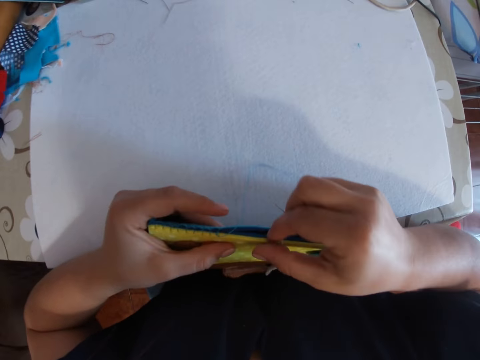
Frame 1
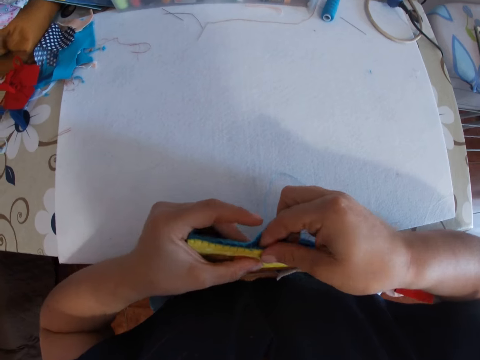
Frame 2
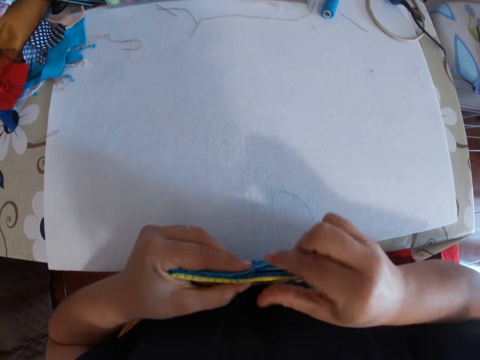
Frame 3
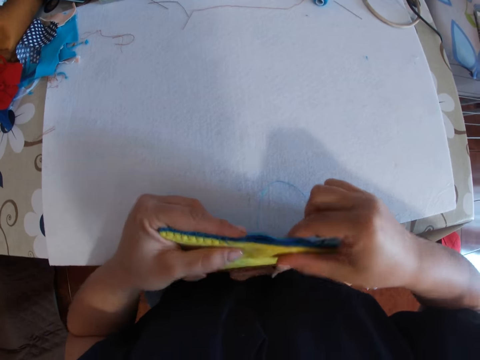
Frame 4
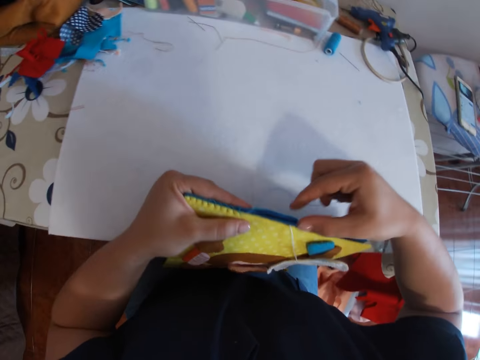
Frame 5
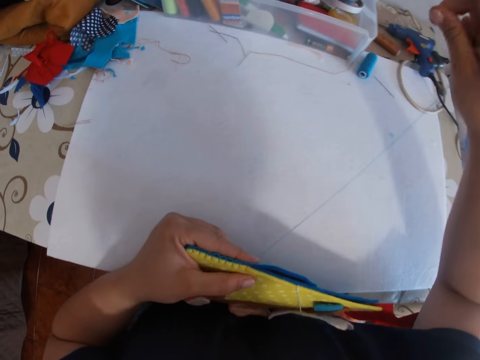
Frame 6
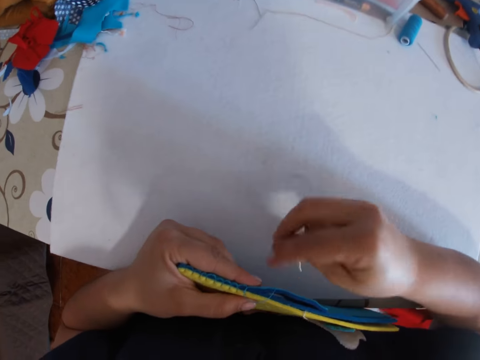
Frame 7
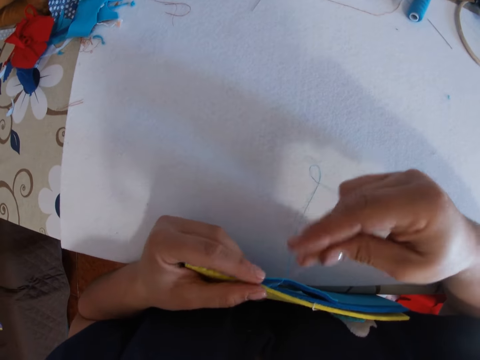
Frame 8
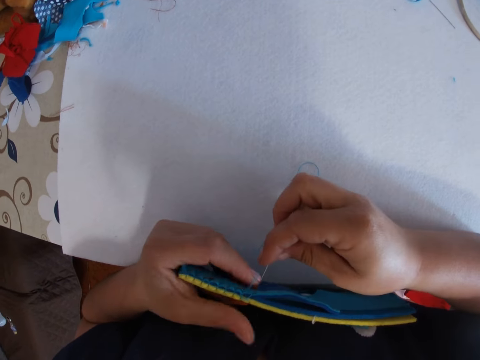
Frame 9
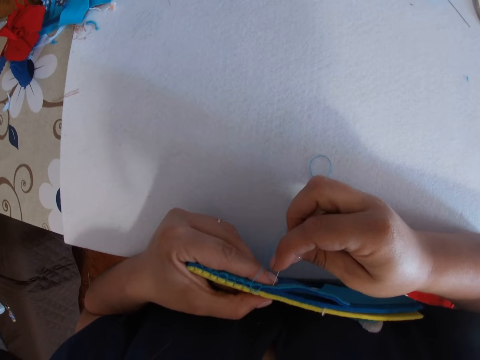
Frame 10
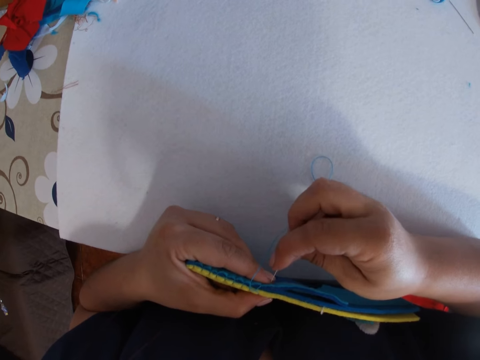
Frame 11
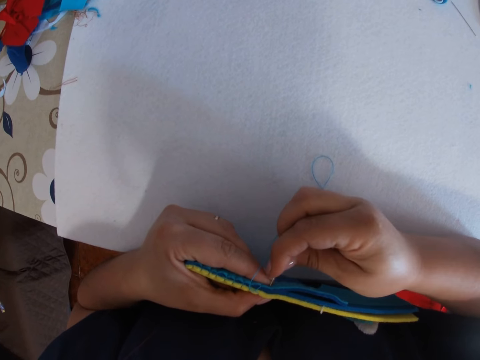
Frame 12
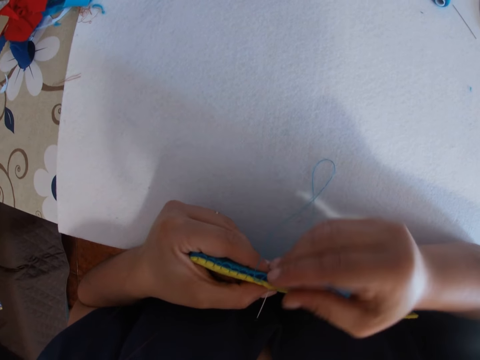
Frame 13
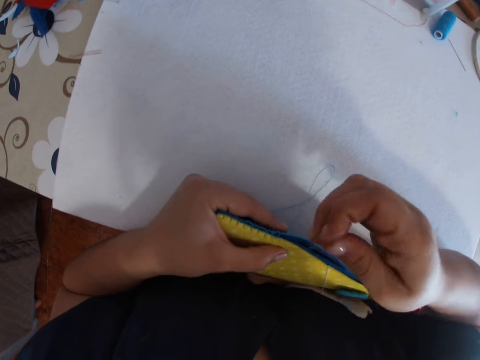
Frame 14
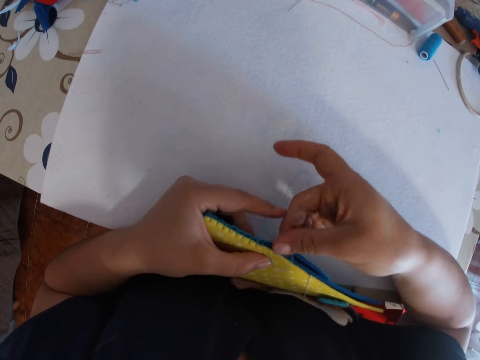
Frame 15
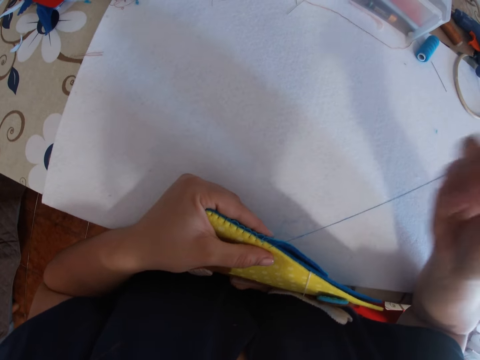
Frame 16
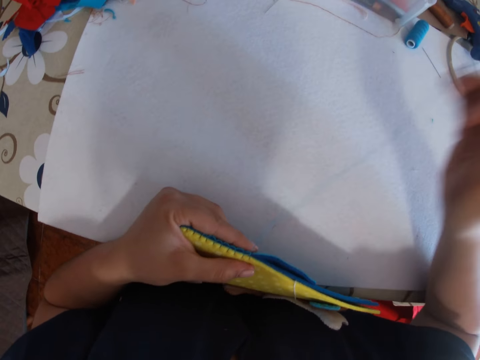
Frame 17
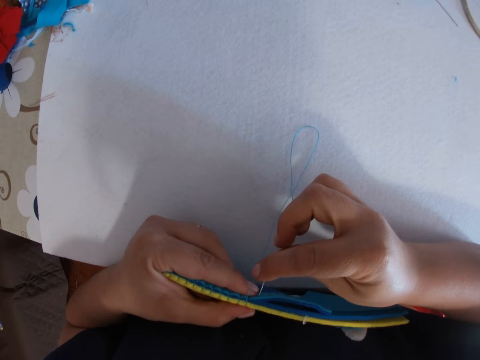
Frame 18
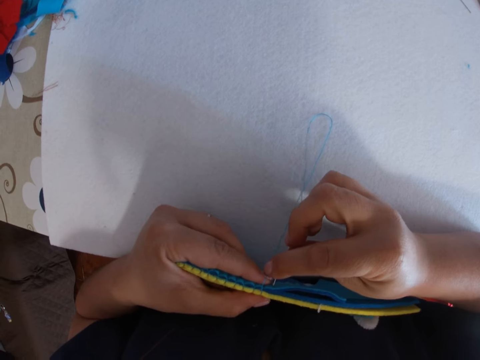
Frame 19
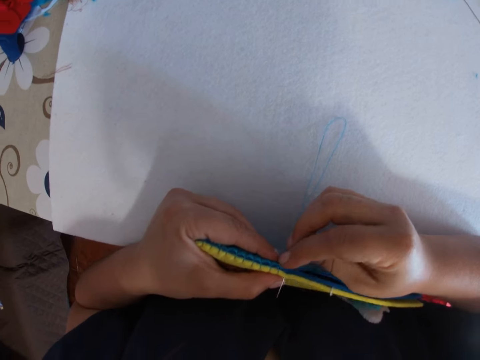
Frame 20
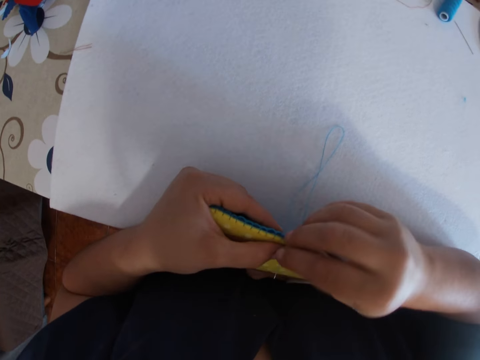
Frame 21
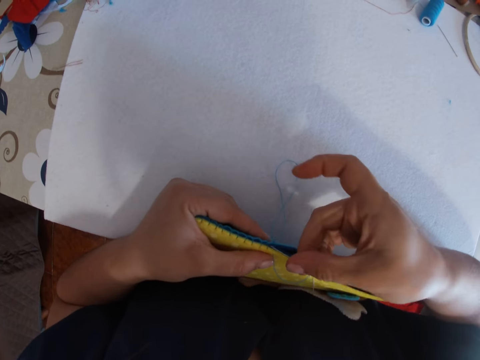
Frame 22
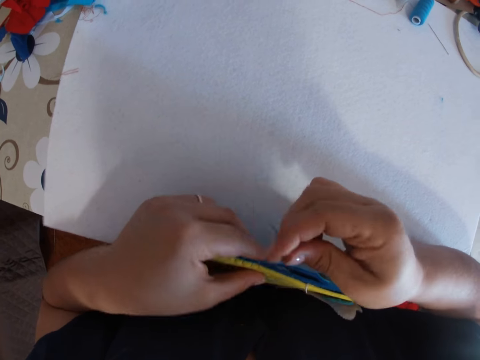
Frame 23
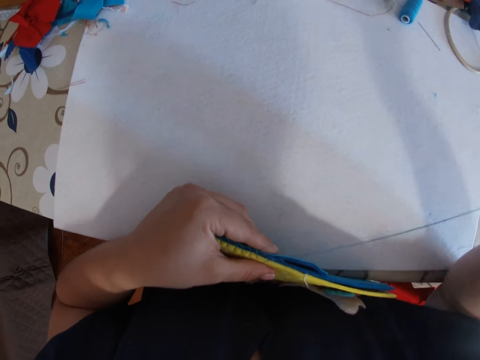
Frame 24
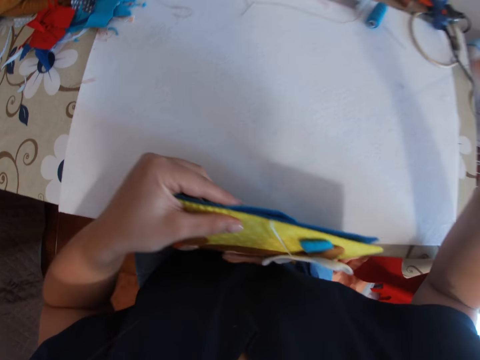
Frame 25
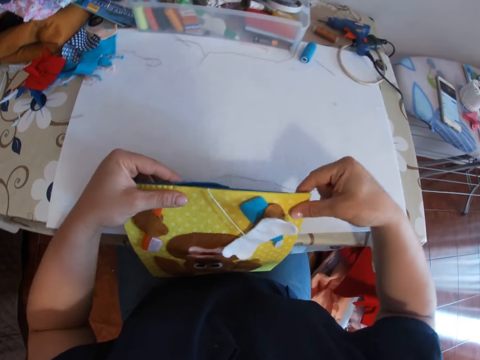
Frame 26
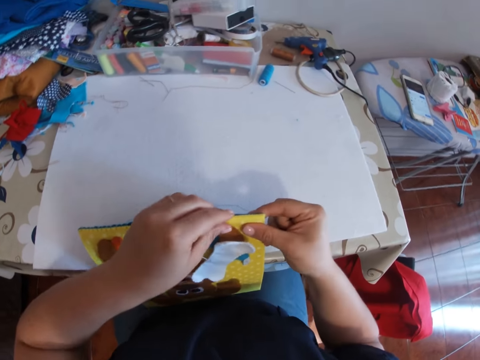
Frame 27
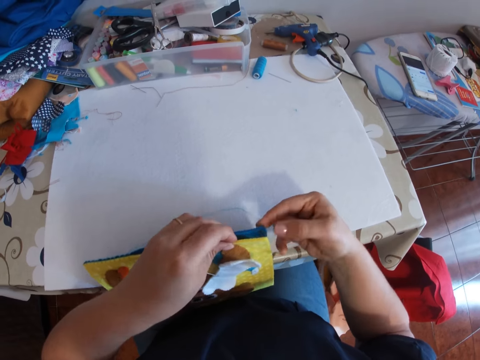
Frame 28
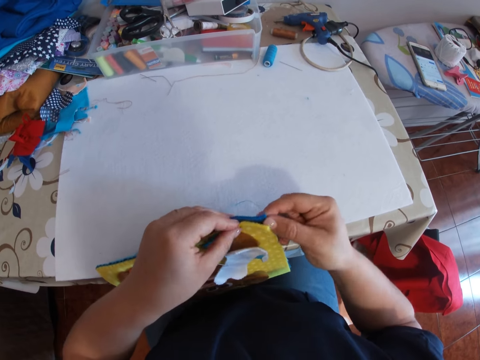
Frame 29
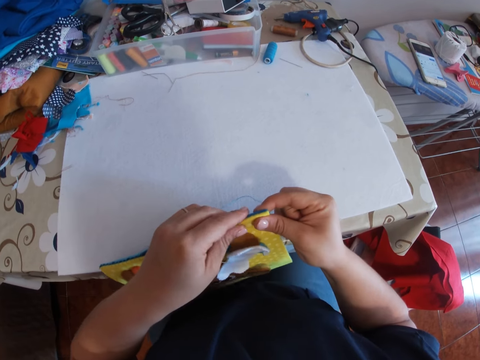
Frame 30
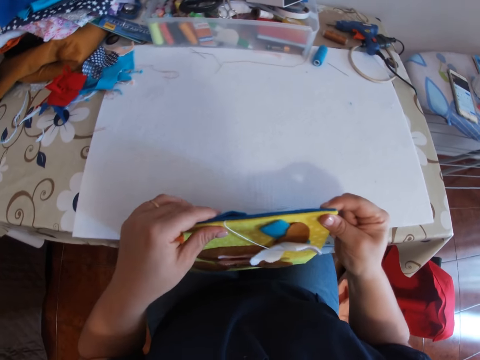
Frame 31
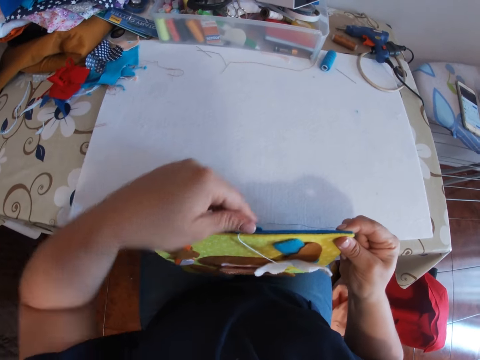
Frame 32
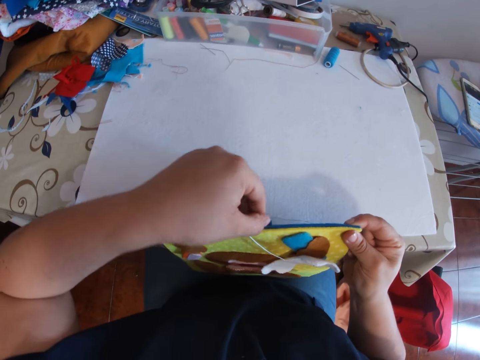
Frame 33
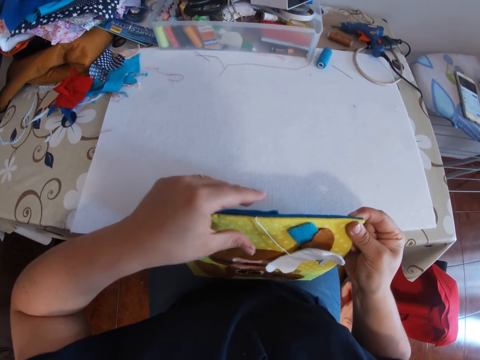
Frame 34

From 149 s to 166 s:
The camera wearer arranges the edges of the crafts. They sew the crafts together with a hand needle and thread. They align the edges of the crafts.

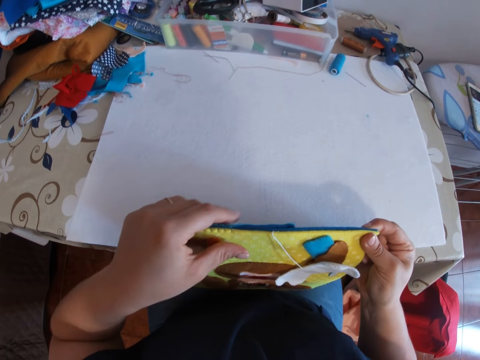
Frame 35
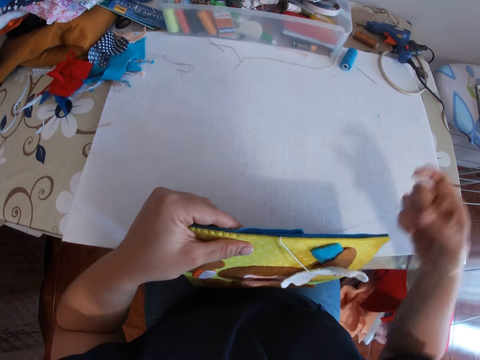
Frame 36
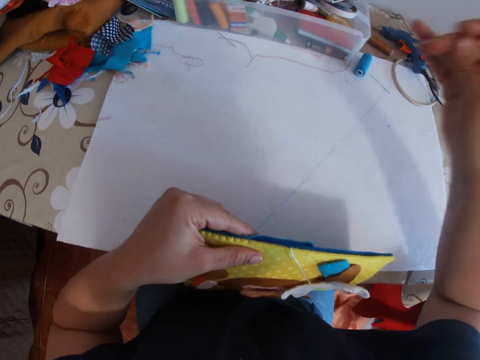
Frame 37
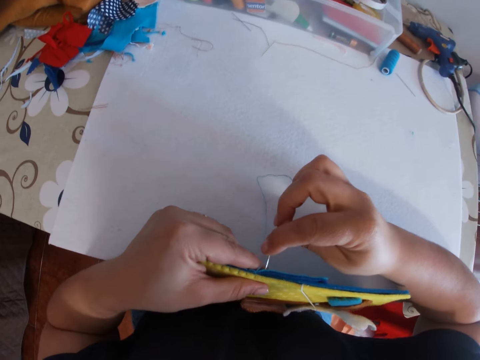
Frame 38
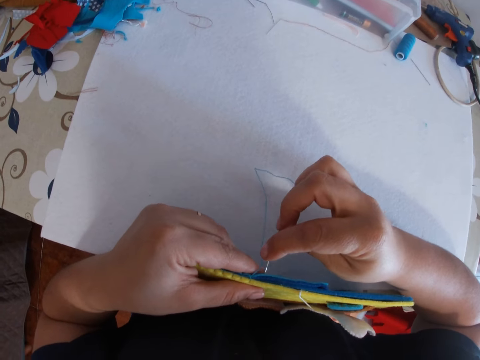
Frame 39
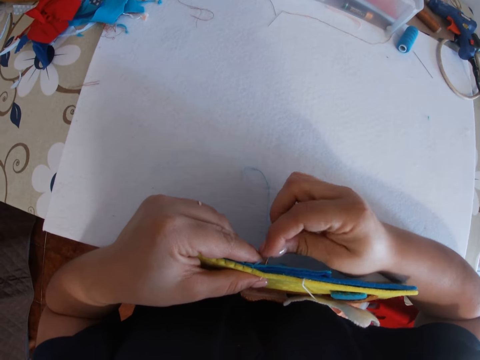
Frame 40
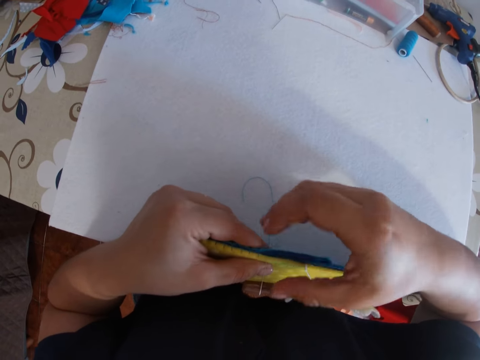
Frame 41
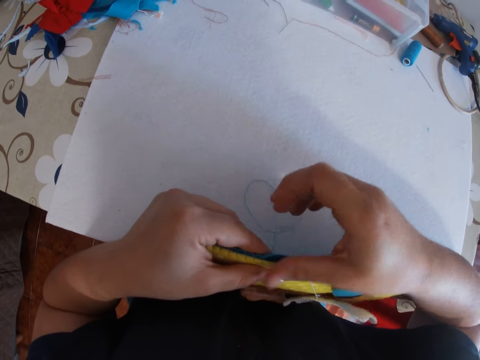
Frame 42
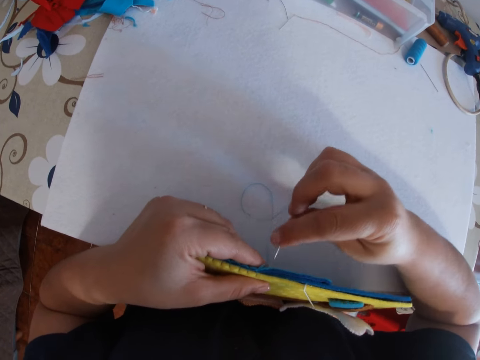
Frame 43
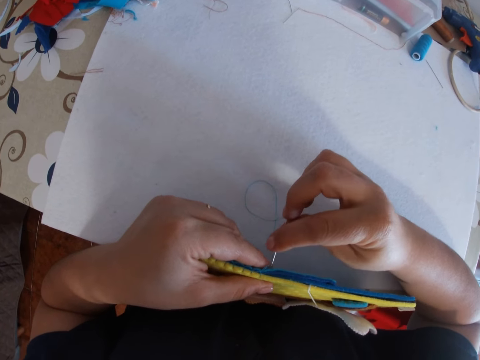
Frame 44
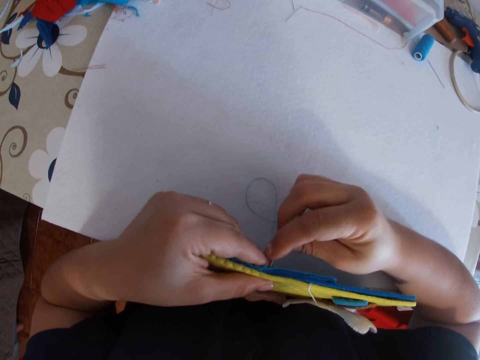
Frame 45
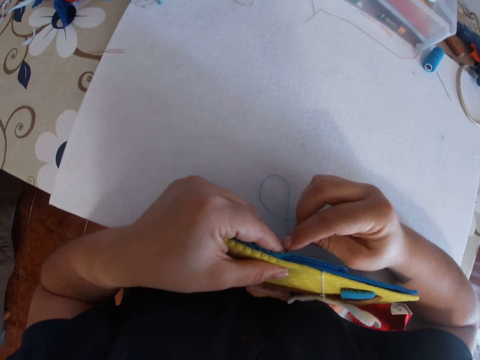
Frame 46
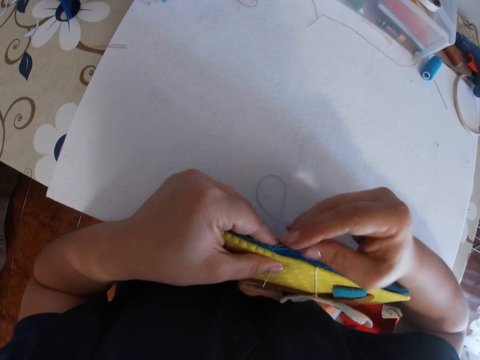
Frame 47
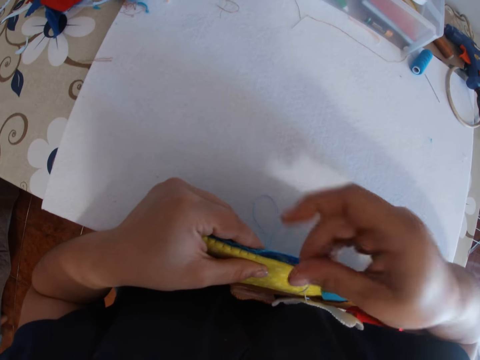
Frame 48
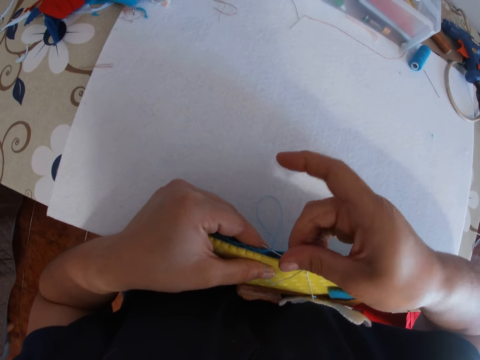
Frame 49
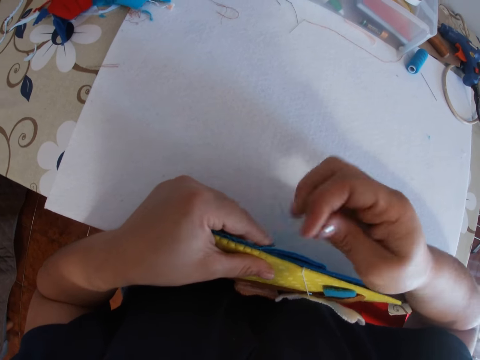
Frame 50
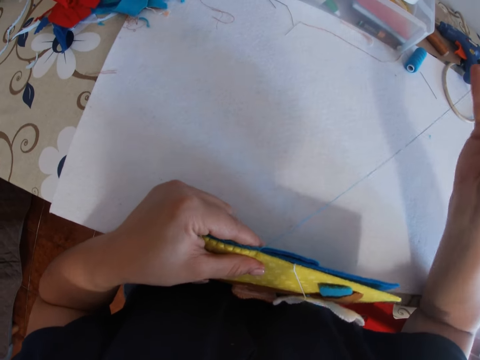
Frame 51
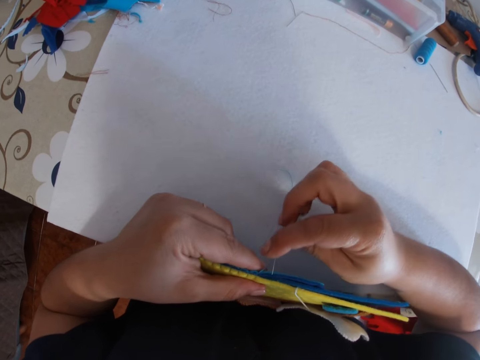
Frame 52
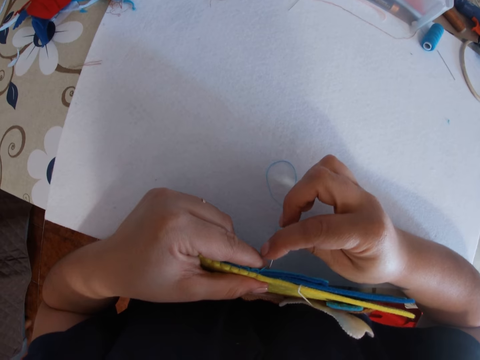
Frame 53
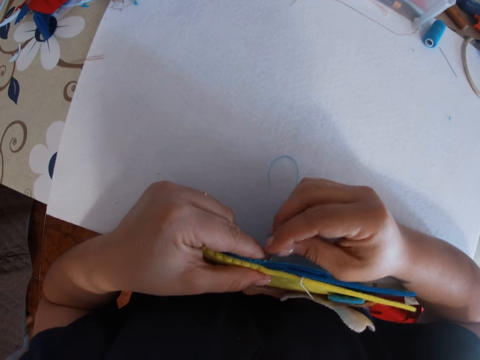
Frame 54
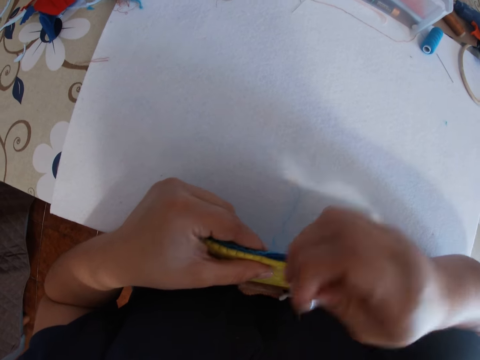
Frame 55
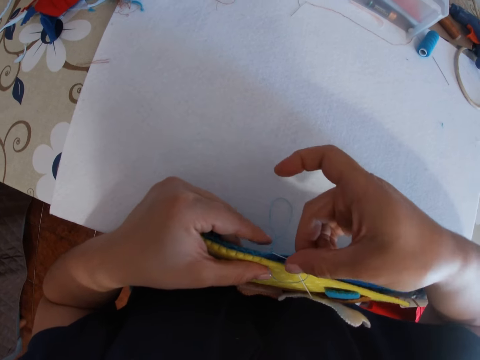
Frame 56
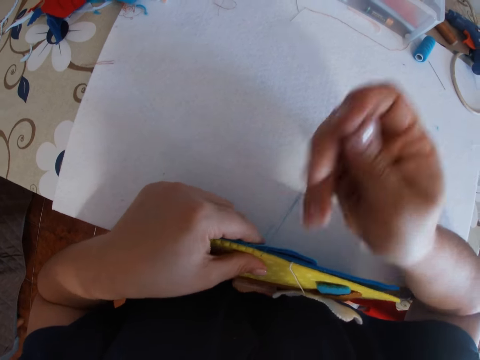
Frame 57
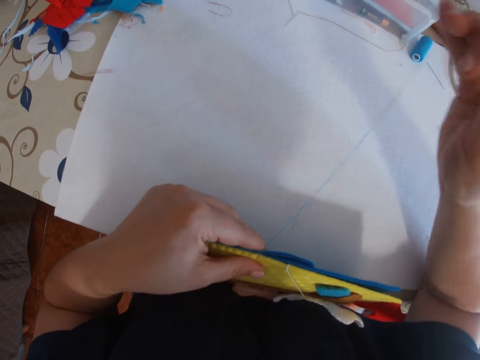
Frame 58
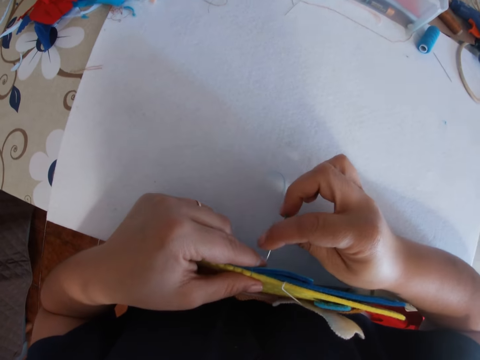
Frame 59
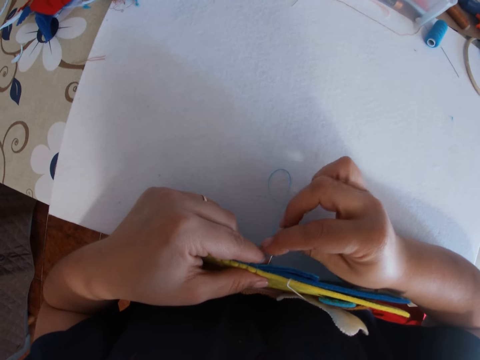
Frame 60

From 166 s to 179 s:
The camera wearer sews the crafts together with a hand needle and thread.
